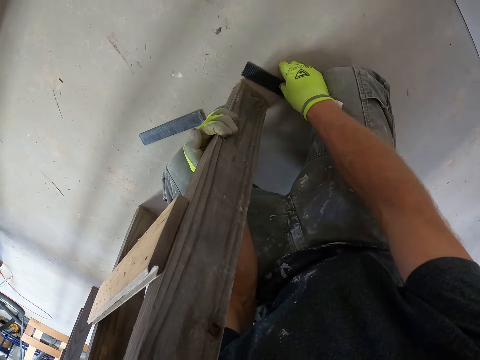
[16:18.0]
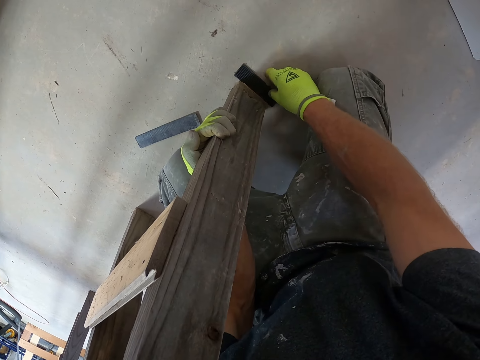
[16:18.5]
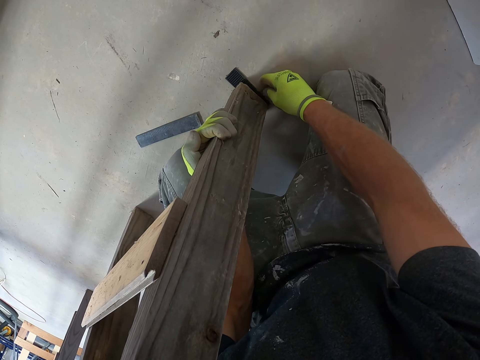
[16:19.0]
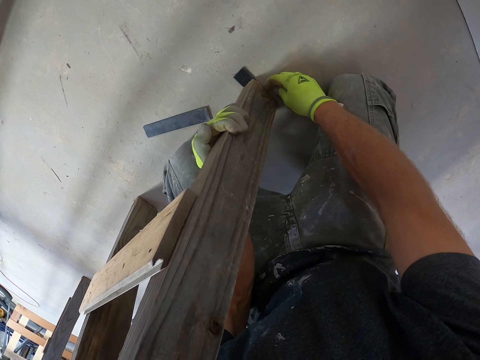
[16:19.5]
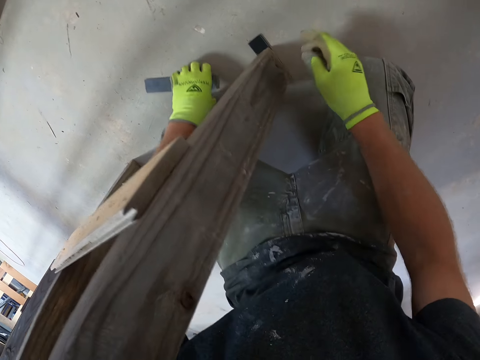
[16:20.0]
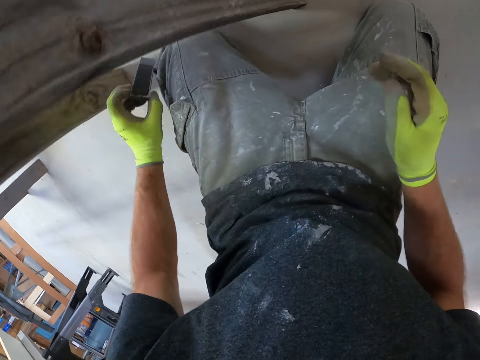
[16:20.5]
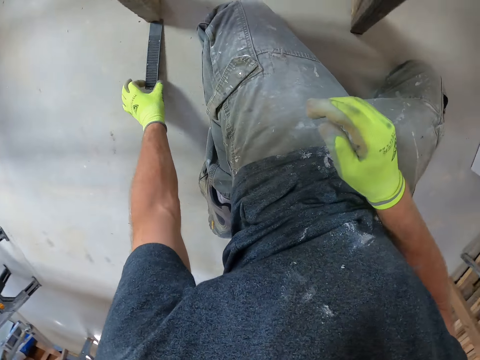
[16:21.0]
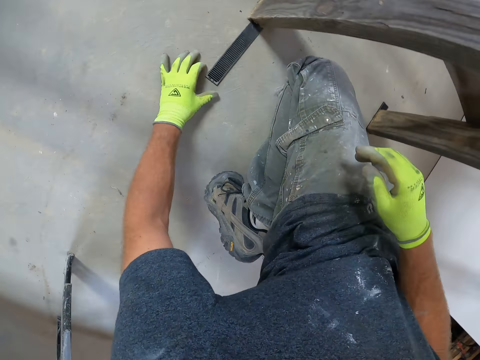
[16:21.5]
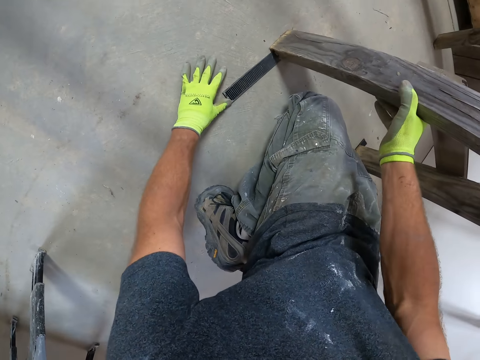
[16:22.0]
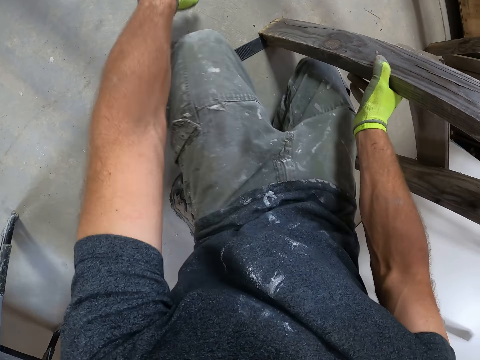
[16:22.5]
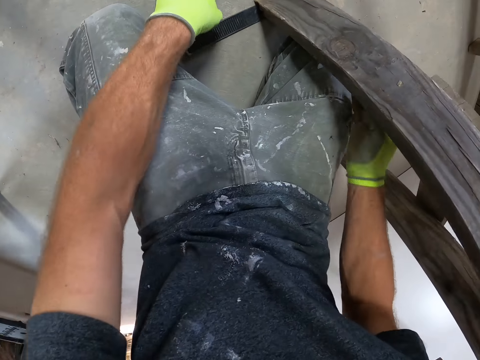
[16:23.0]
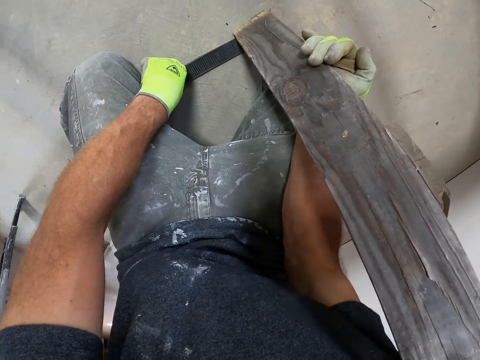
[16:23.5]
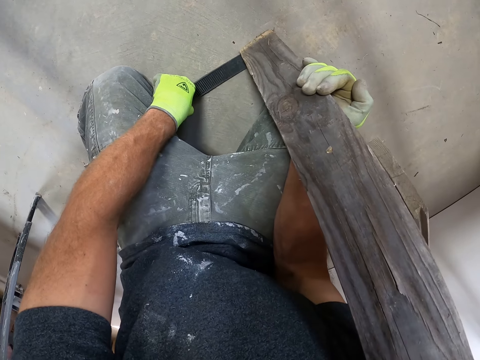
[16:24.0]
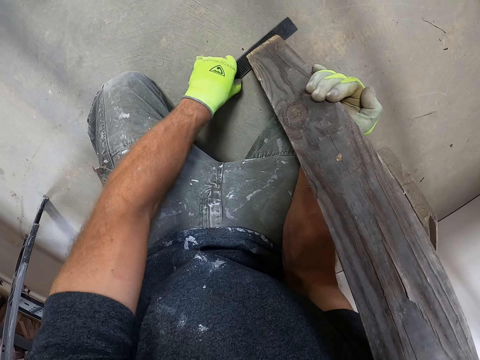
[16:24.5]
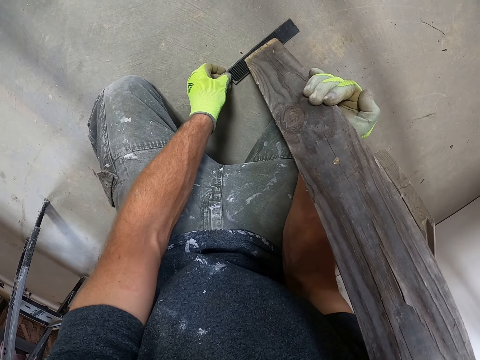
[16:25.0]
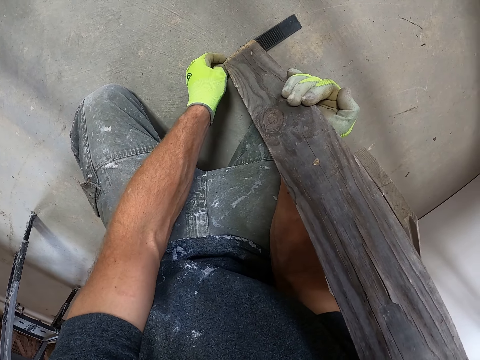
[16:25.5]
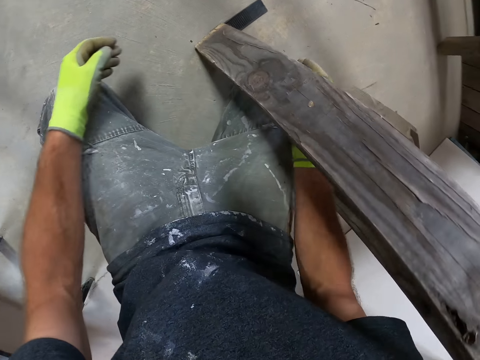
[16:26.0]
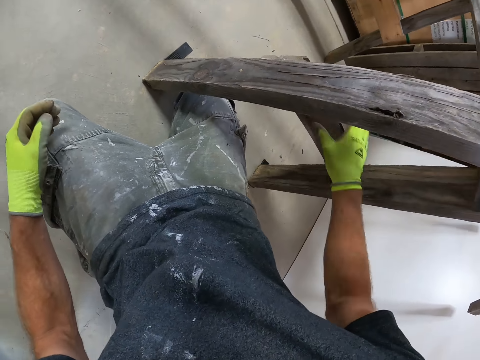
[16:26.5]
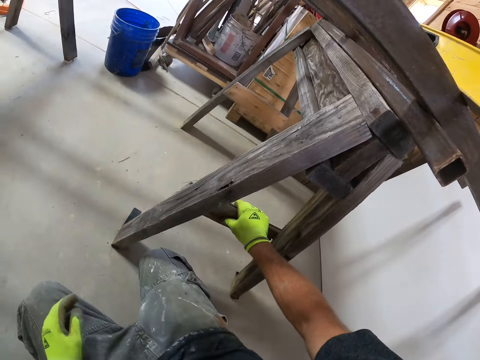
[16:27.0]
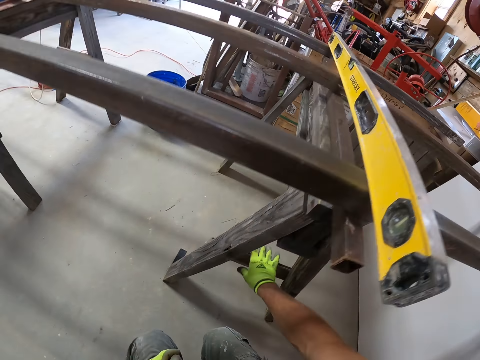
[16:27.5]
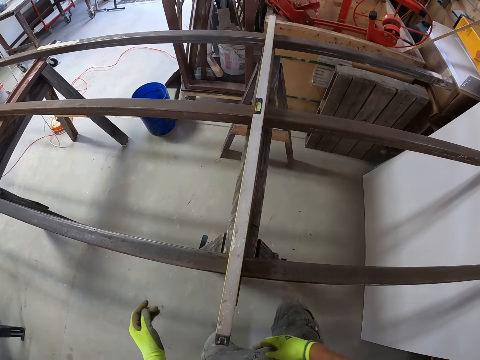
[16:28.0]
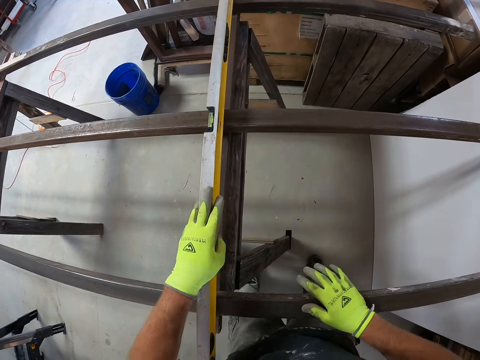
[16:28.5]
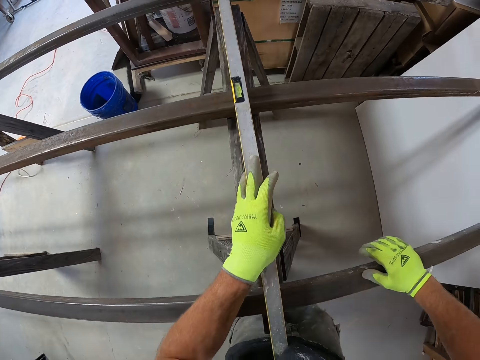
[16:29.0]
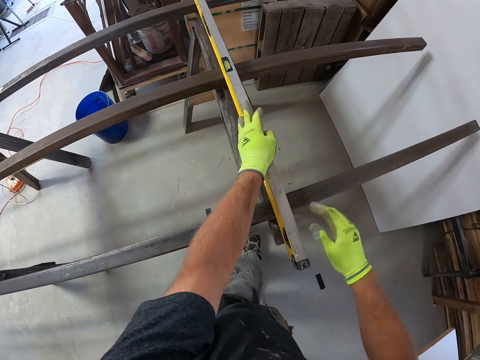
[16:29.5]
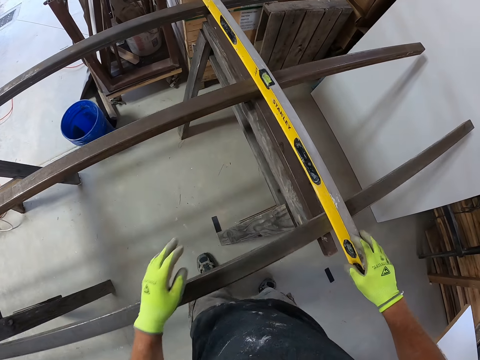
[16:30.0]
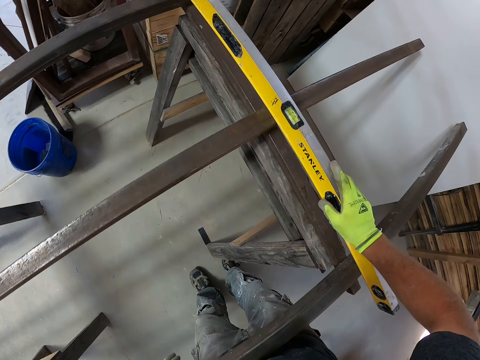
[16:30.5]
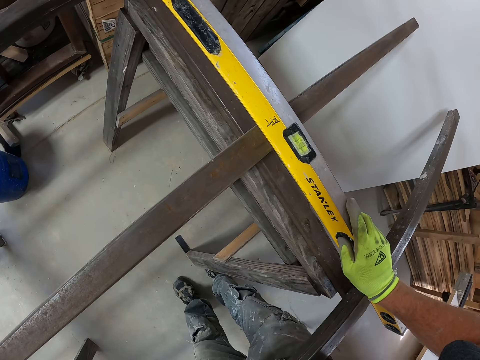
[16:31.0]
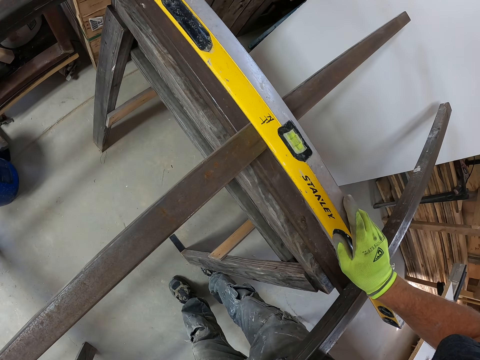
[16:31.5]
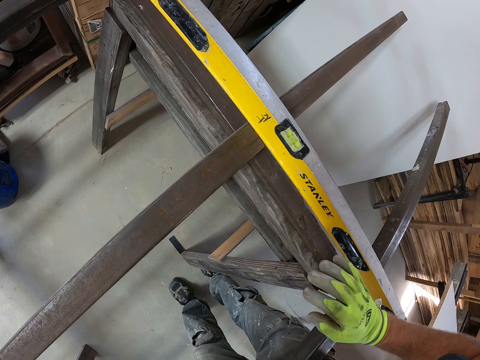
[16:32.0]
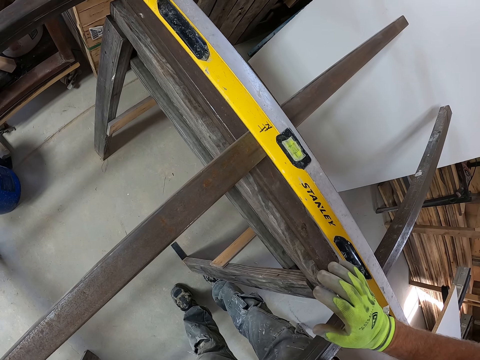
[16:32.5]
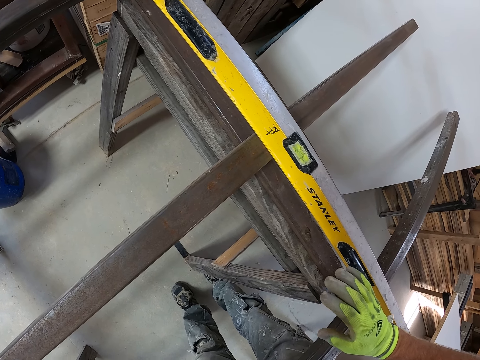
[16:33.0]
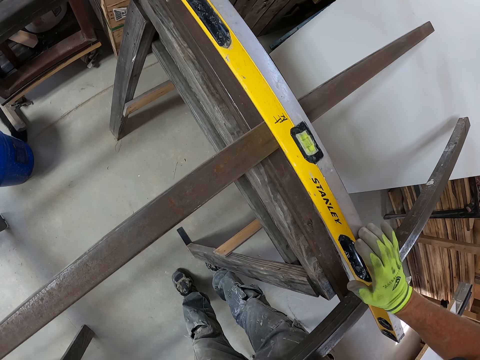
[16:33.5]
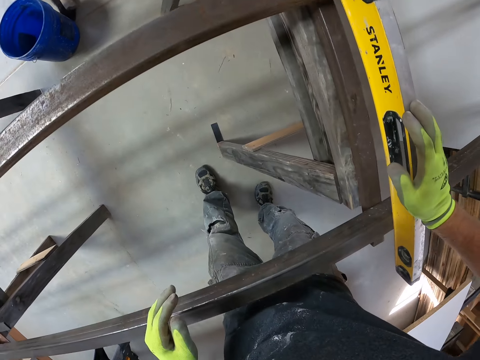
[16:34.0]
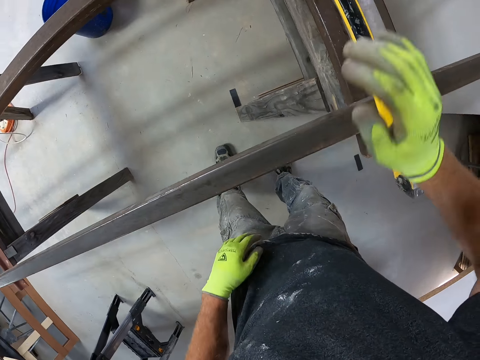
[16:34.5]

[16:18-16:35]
The camera wearer places the tiles underneath the leg of the table. They place the tiles underneath the leg of the table again. They adjust the level measurement on the iron. They touch the wood handle.

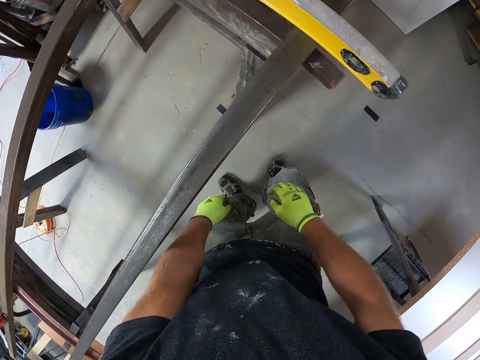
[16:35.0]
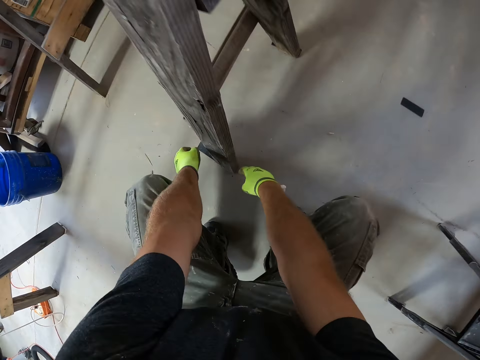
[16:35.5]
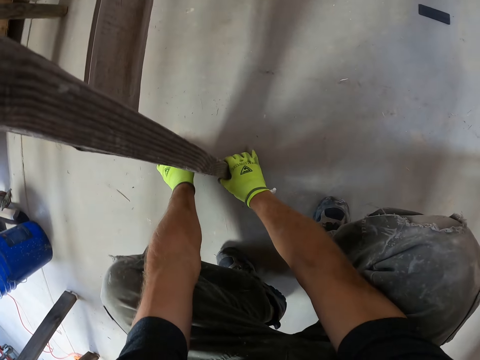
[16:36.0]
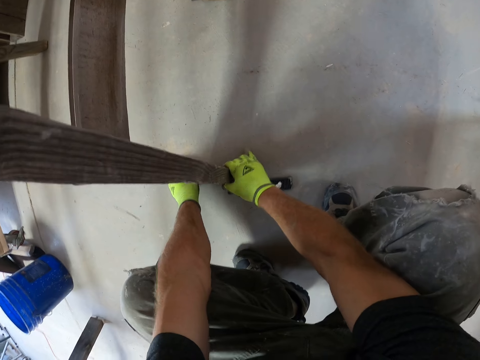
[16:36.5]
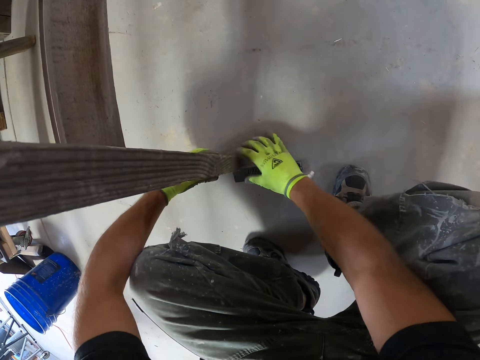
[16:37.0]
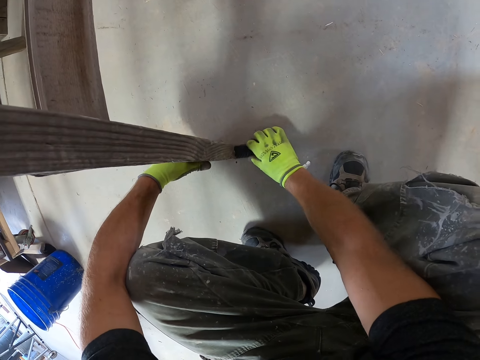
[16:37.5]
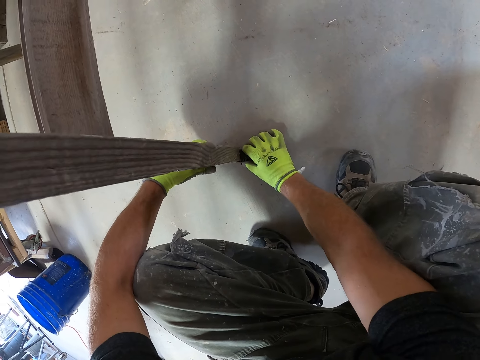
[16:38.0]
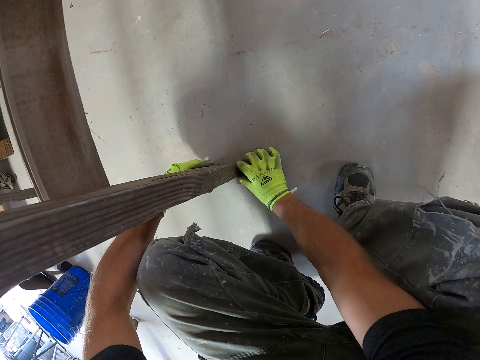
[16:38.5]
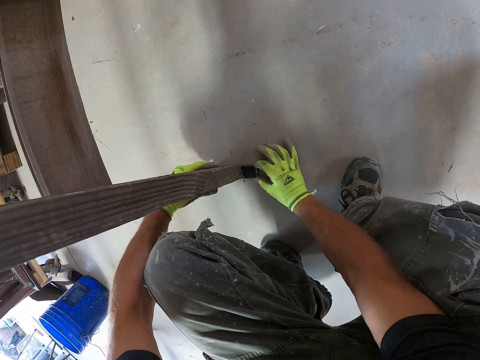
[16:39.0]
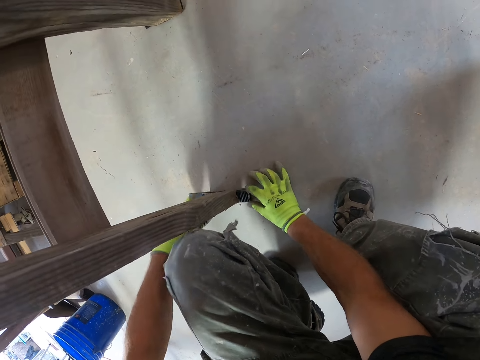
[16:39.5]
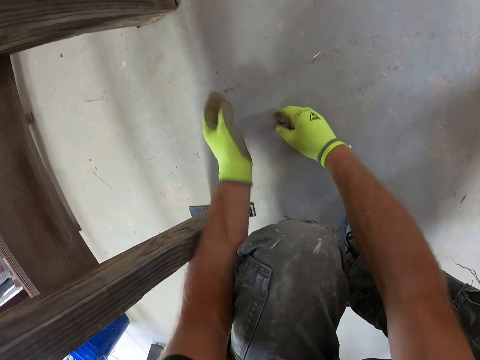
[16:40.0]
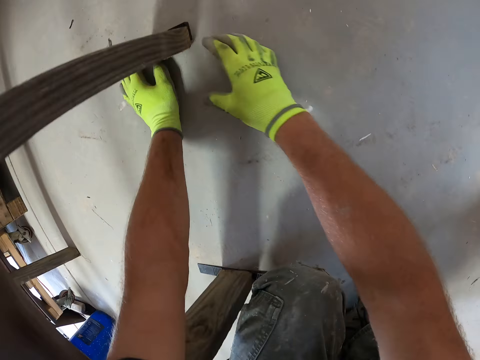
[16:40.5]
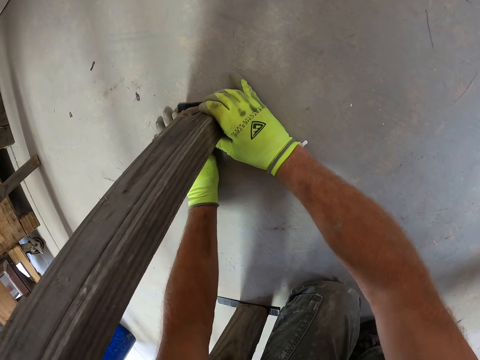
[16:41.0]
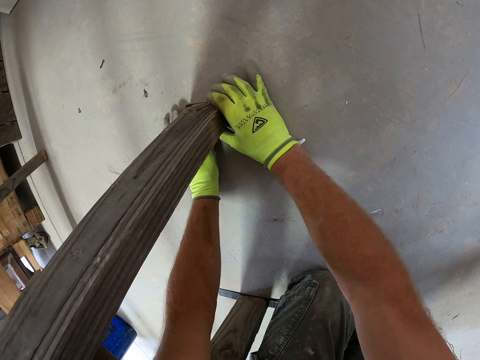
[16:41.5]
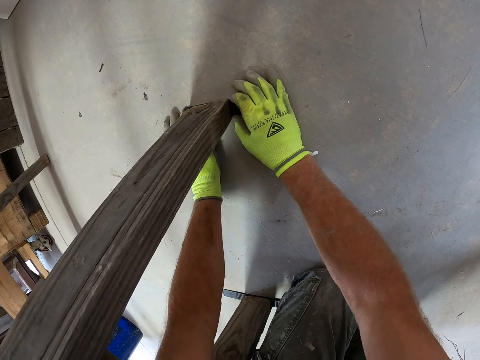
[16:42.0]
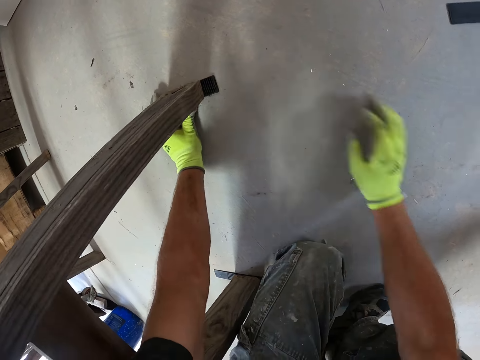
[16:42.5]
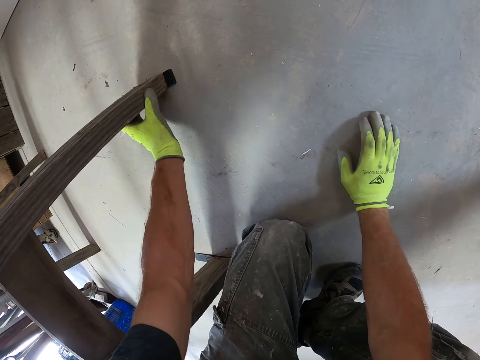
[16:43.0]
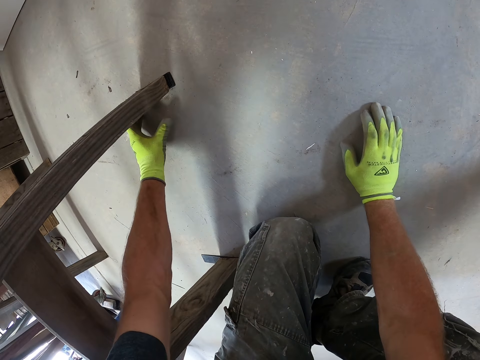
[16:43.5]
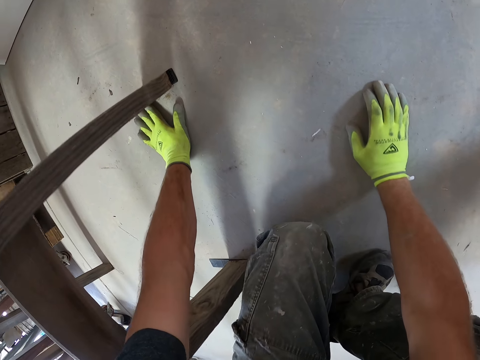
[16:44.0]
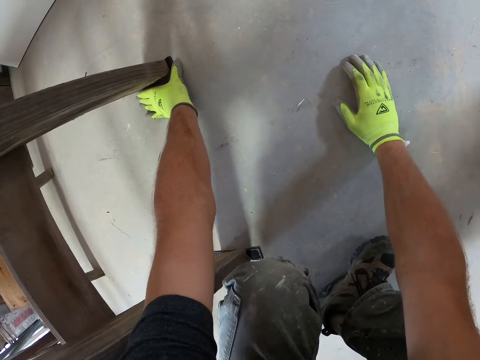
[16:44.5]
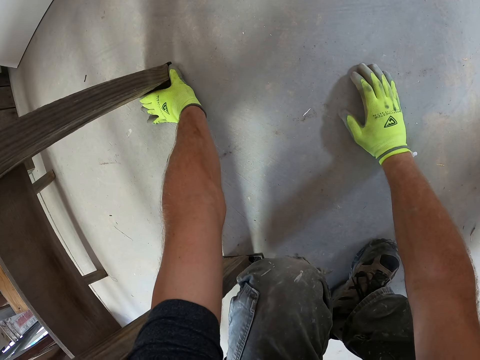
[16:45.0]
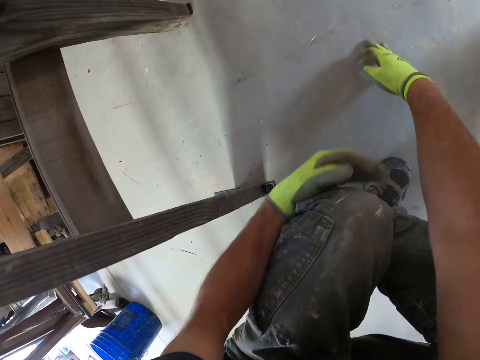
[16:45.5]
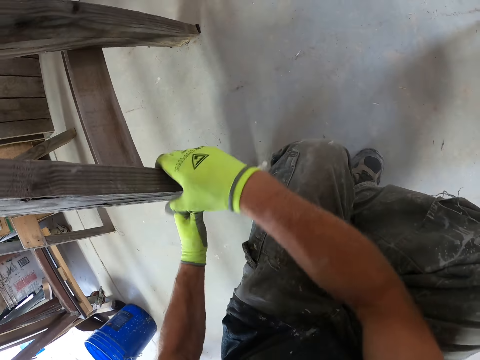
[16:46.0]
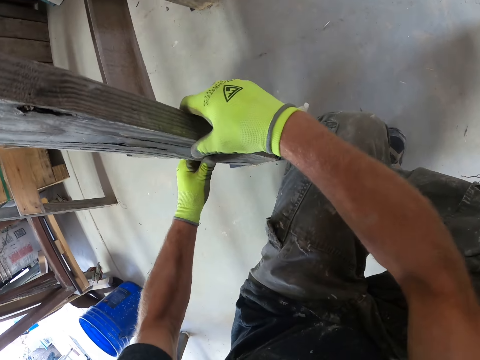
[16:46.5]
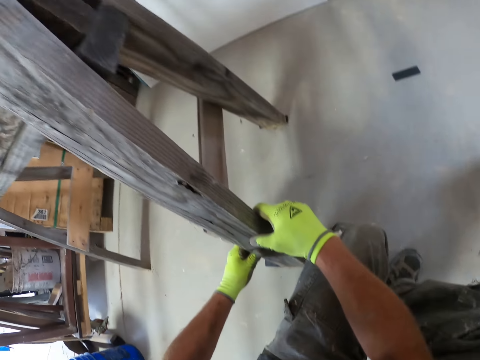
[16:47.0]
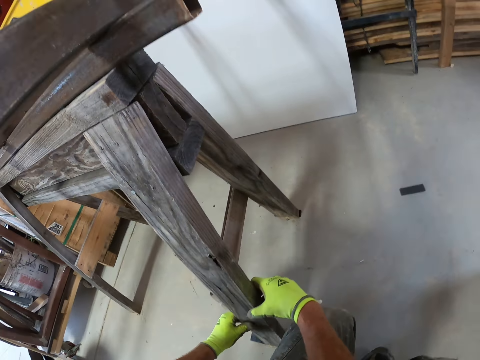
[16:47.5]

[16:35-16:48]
The camera wearer adjusts the tiles underneath the table leg. They put the piece of wood under the table.
